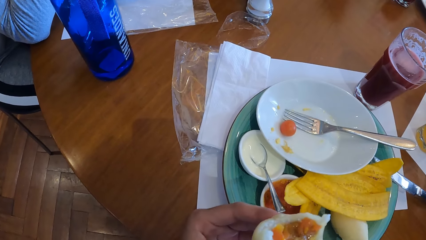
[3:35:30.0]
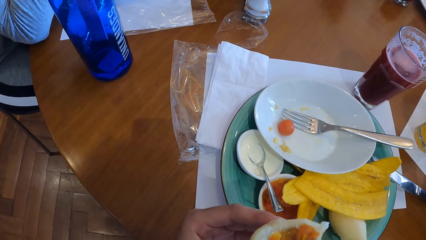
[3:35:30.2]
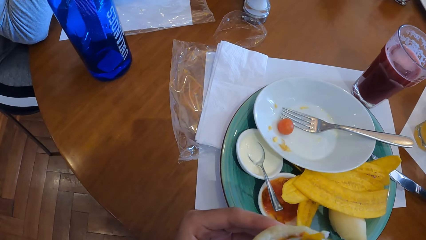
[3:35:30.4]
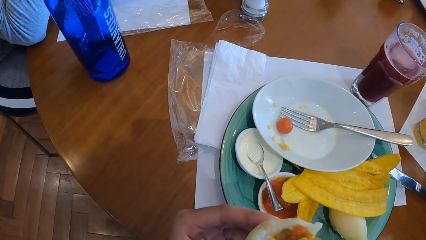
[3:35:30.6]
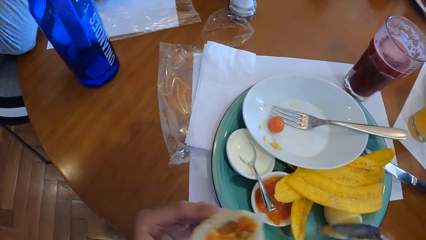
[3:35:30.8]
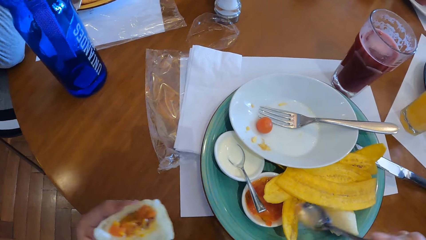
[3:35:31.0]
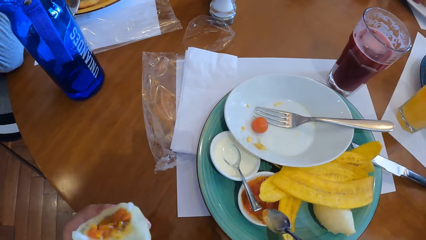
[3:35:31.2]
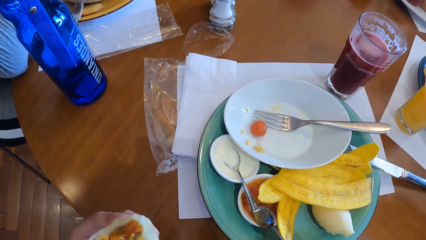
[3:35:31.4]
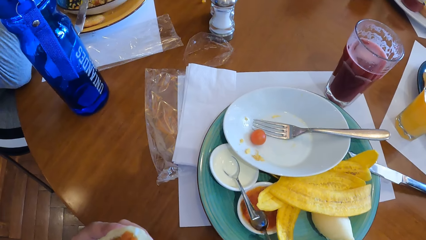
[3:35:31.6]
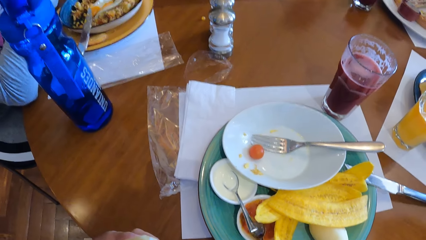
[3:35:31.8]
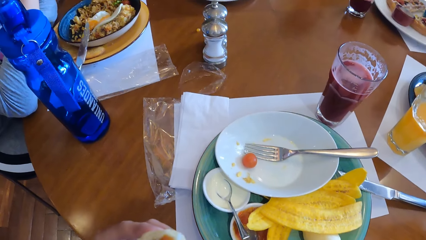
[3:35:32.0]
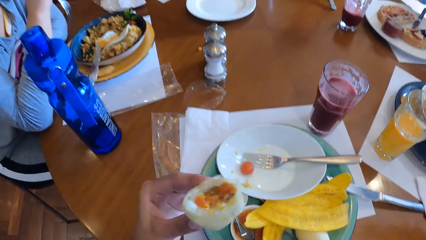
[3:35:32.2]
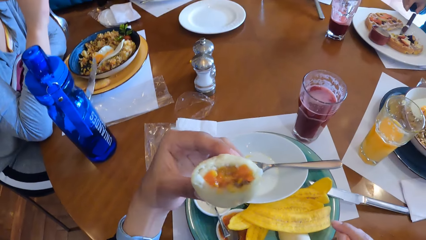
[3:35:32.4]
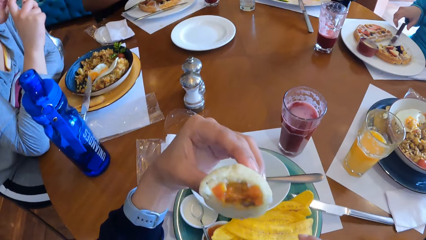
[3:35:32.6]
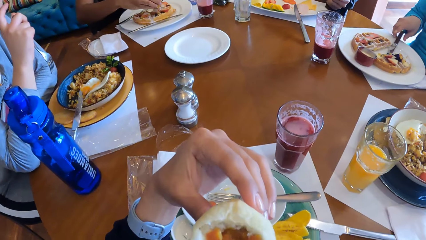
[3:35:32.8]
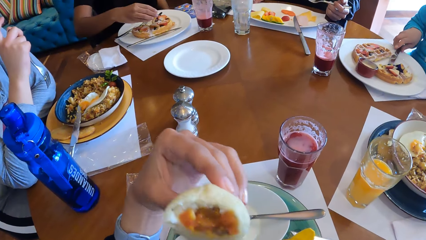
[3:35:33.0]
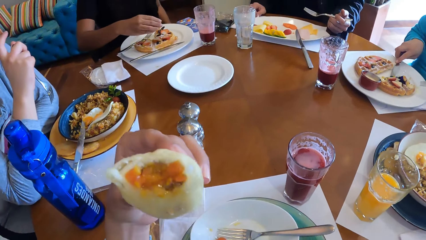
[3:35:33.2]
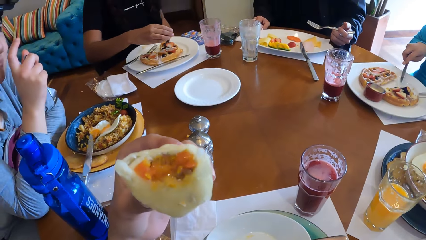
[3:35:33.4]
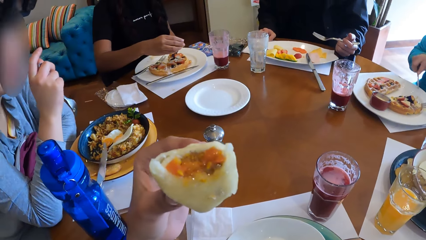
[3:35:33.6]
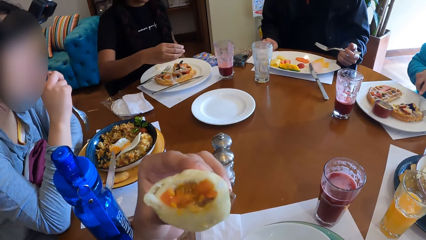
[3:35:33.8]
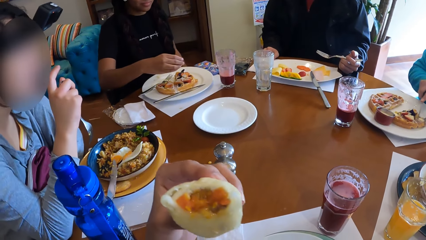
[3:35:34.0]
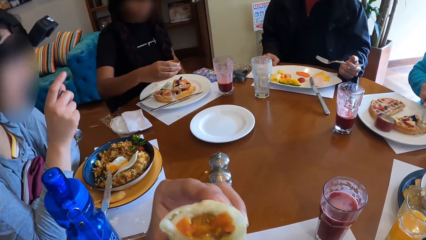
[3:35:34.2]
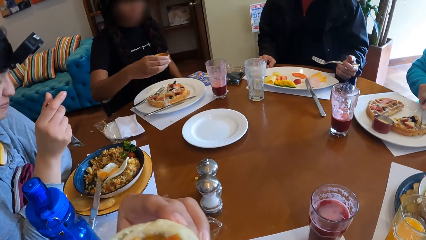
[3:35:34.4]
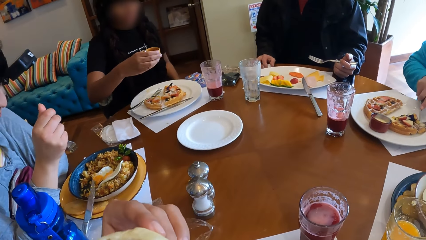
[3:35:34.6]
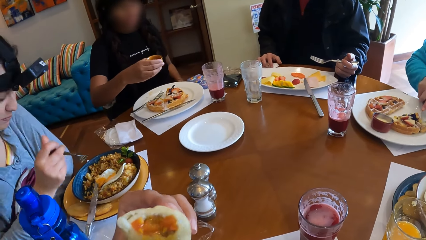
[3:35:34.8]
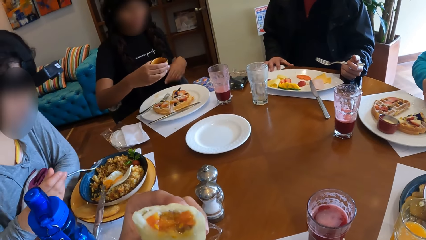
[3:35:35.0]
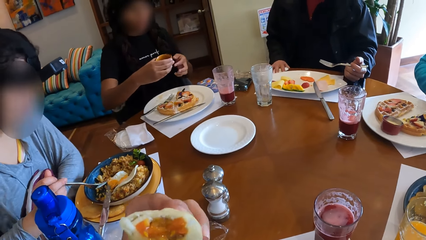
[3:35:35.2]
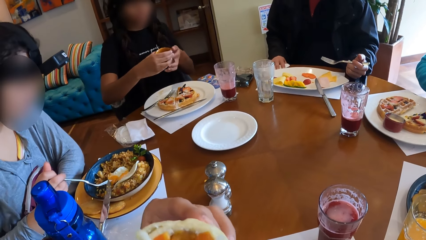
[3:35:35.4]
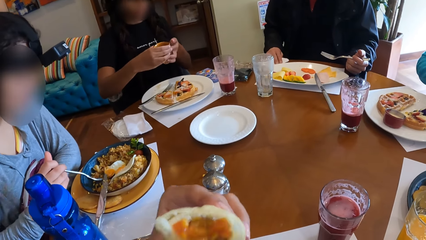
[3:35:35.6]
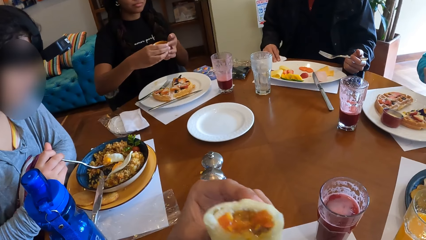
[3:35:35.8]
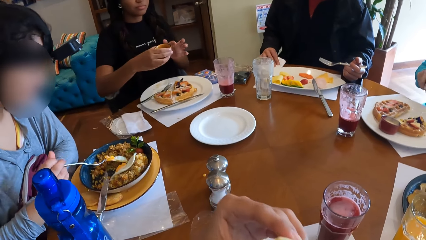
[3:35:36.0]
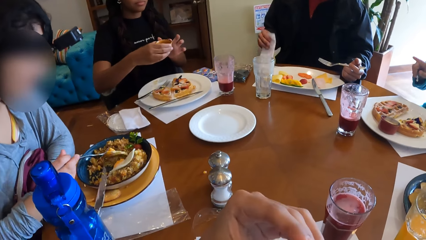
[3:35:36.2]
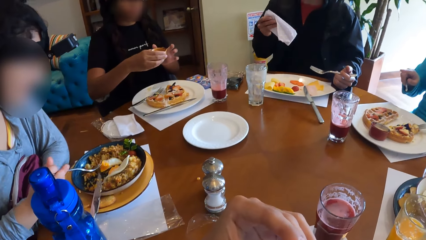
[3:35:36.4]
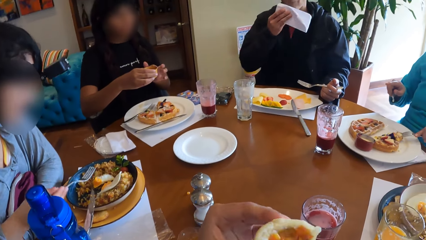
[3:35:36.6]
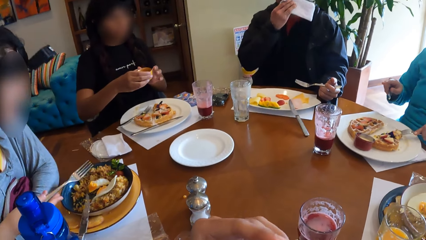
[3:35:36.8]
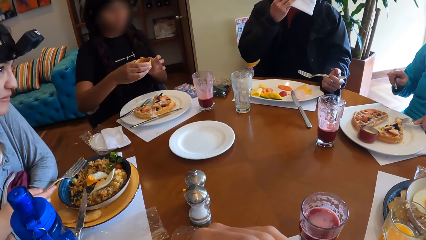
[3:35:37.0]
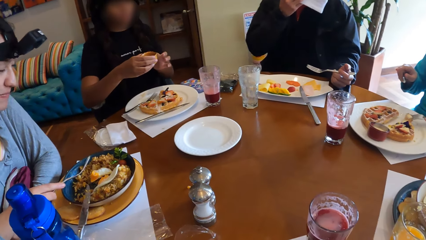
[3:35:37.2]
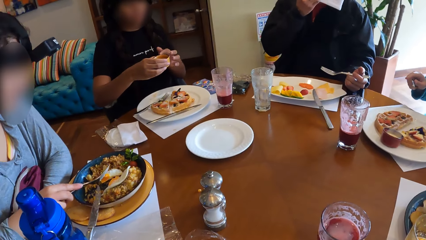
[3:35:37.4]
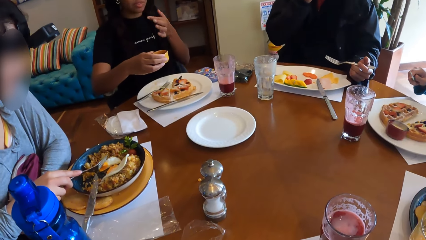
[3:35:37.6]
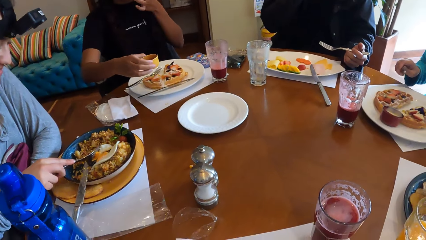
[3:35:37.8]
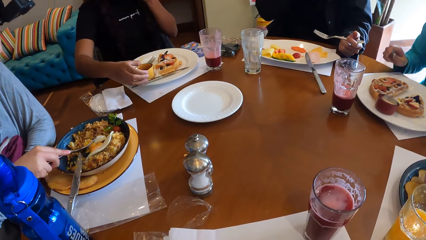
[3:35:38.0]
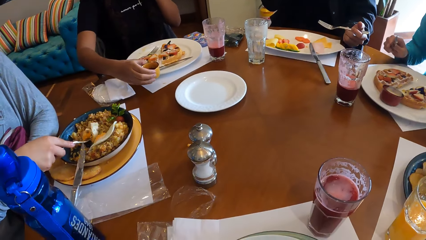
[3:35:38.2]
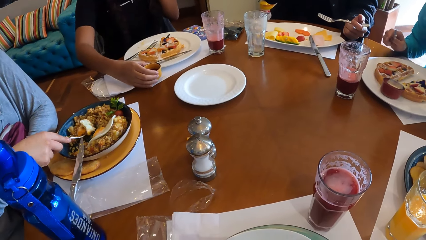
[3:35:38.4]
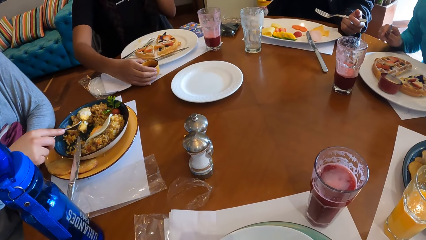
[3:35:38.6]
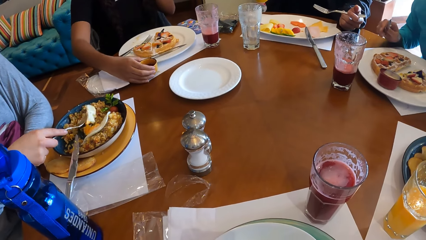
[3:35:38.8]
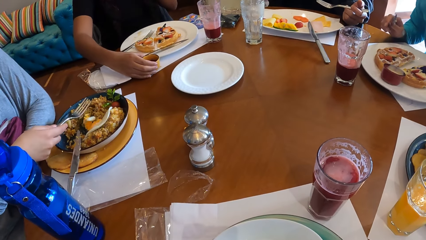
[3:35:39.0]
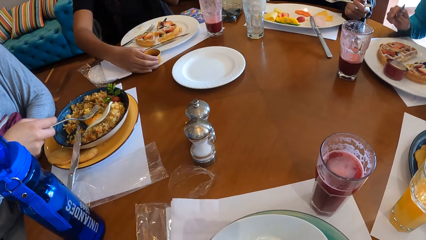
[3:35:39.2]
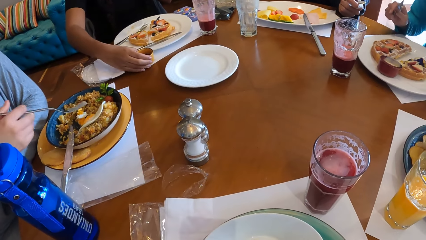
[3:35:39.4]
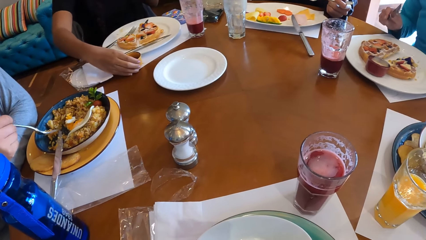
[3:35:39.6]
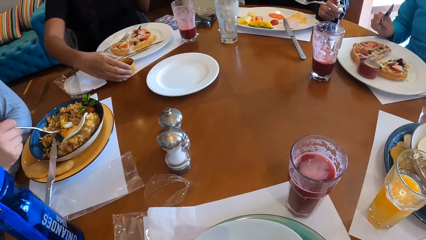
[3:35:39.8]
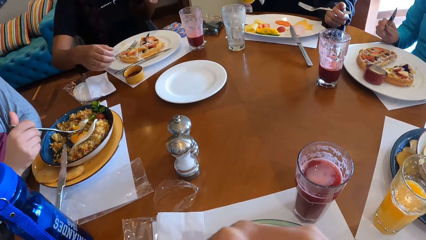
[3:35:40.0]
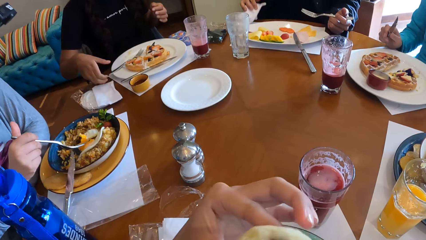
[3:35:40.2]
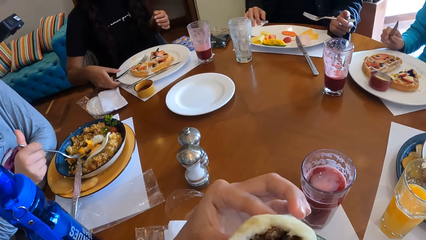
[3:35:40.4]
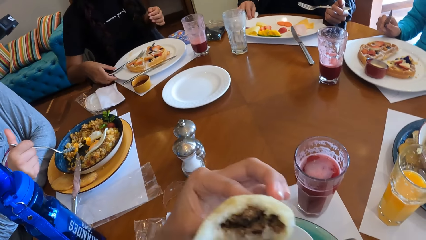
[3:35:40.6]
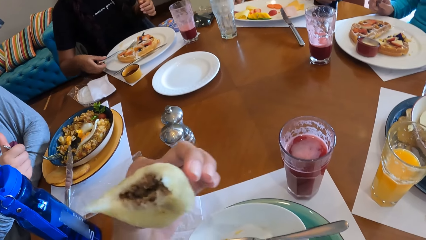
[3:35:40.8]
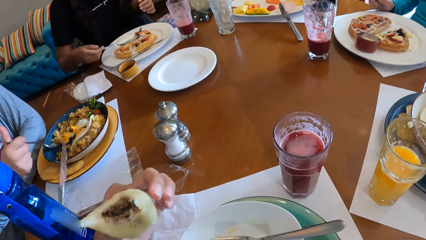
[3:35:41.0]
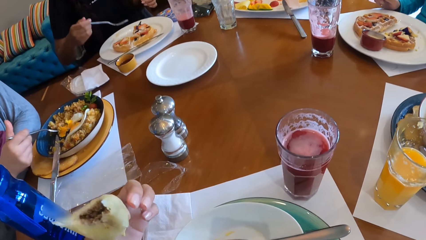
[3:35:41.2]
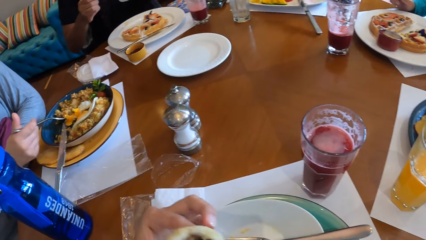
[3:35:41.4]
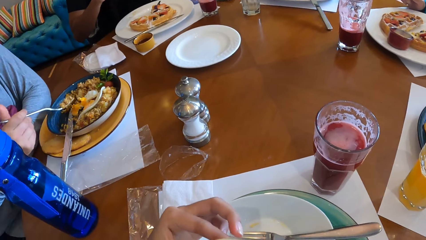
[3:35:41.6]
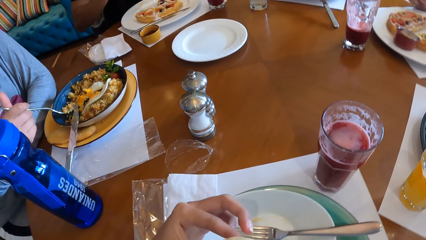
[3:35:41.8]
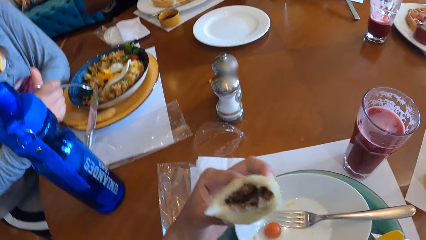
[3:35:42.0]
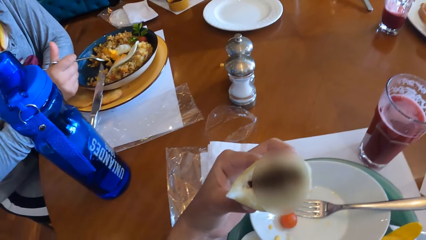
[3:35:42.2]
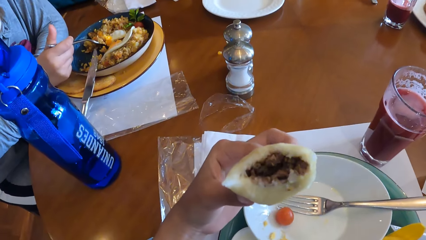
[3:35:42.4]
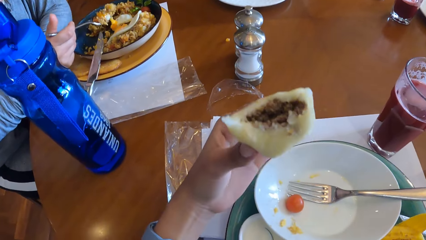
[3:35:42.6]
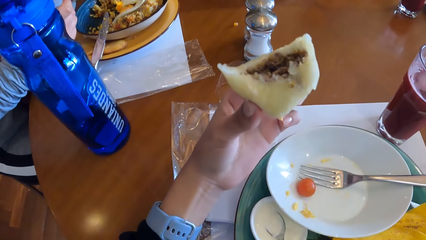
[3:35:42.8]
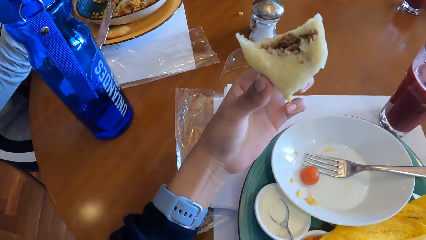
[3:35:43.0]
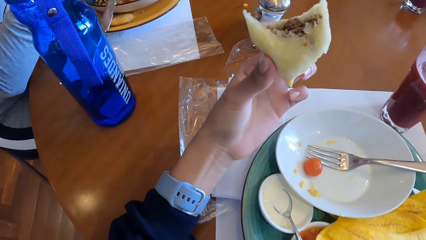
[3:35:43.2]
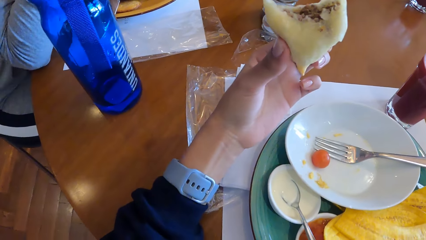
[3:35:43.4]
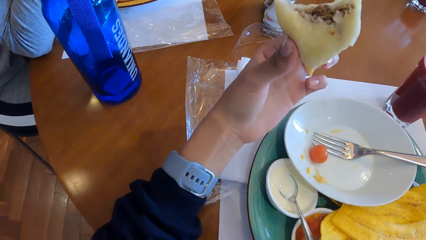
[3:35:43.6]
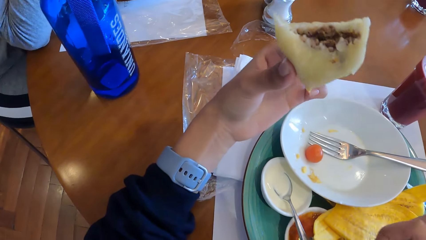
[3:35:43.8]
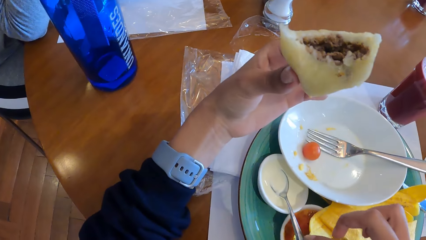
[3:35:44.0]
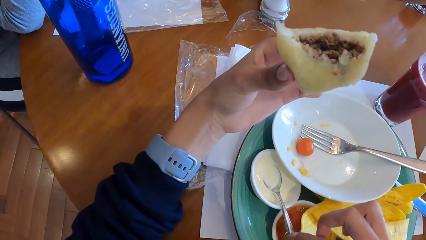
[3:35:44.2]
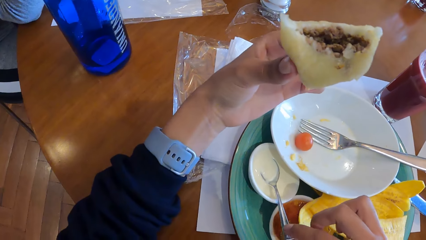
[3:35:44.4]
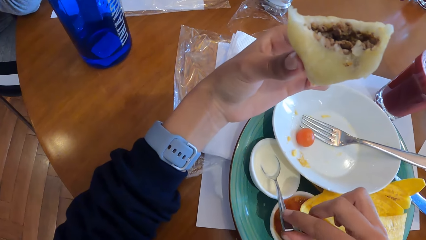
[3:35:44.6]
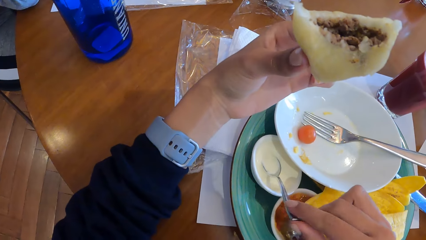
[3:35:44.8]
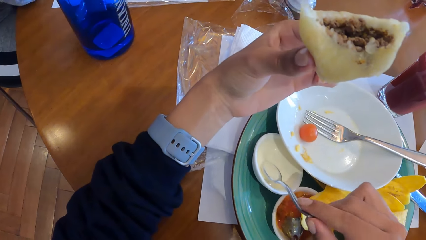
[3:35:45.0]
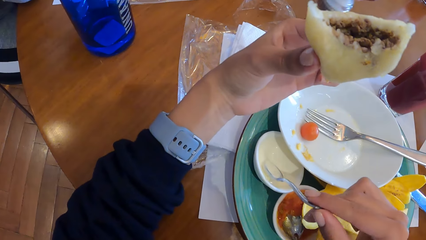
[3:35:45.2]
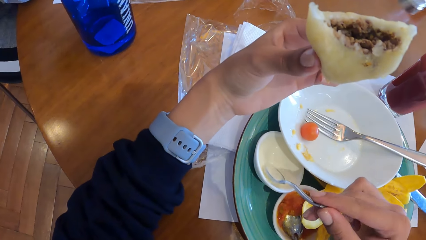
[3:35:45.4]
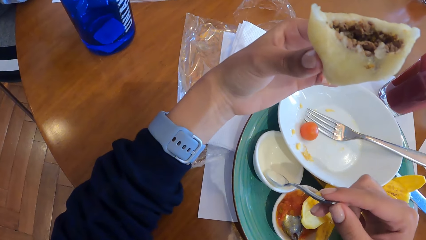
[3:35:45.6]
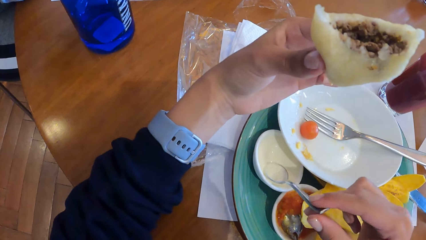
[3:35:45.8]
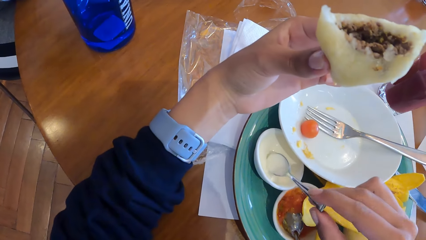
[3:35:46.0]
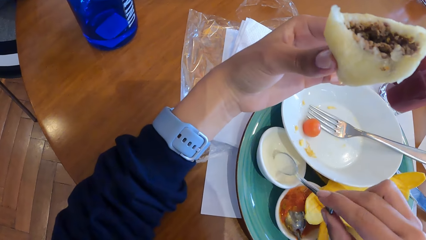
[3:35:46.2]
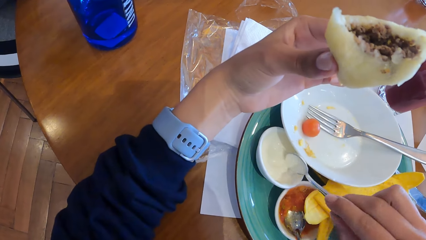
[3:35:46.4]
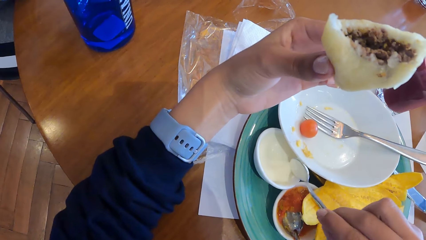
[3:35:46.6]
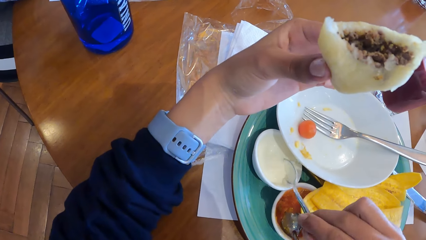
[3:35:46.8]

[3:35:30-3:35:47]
The camera wearer drops the spoon into the cup of jam with his right hand. A woman pours maple syrup in the waffles on the table with her right hand. The camera wearer looks around and eats food. A man picks up a serviette paper from the table with his right hand. He cleans his mouth with the serviette paper on his right hand. He drops the serviette paper on the table with his right hand. The camera wearer takes the spoon.
